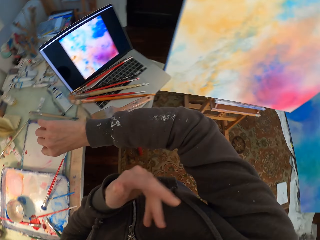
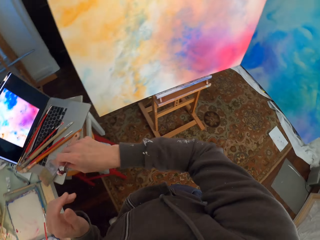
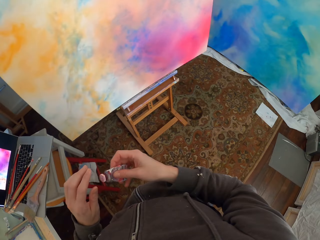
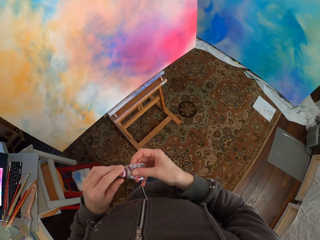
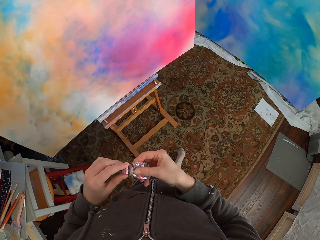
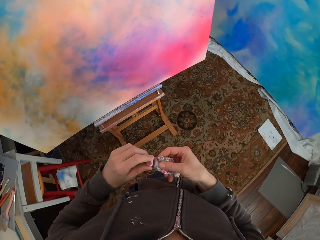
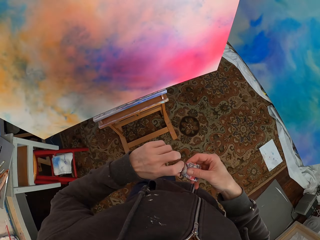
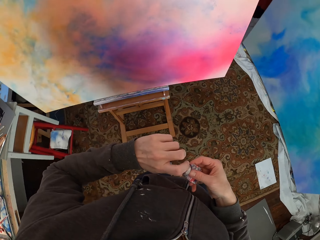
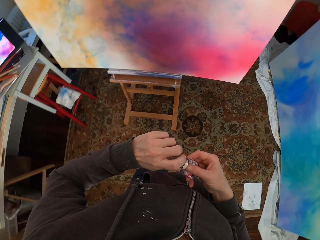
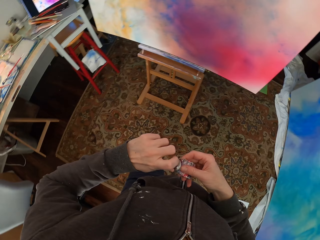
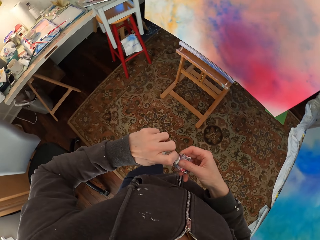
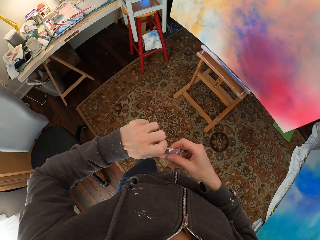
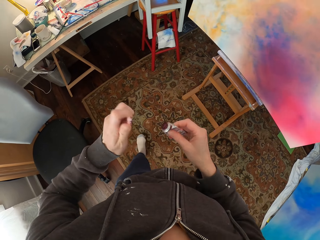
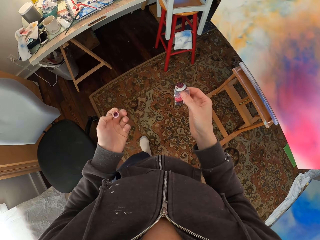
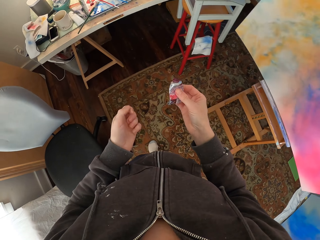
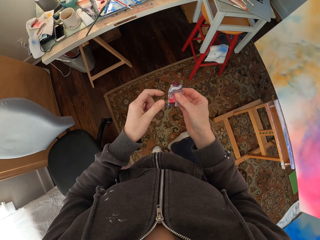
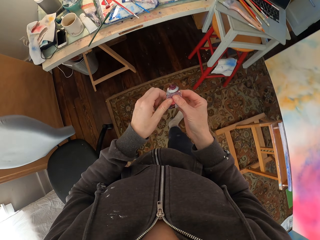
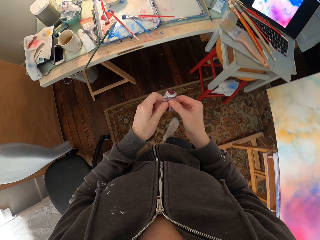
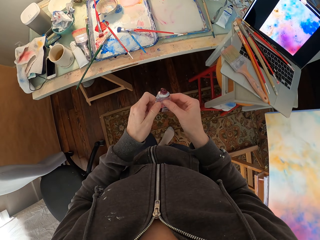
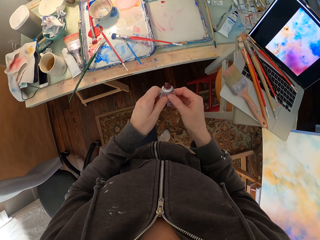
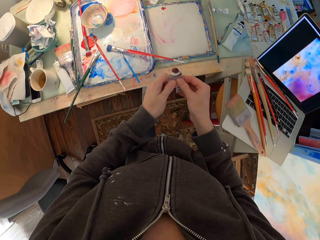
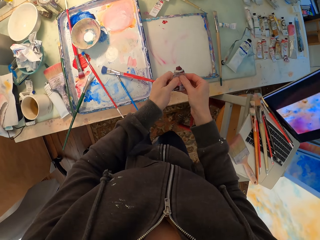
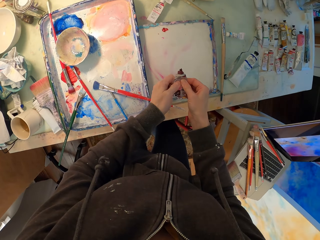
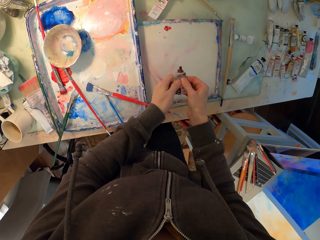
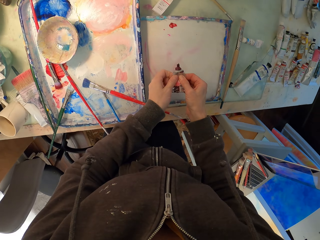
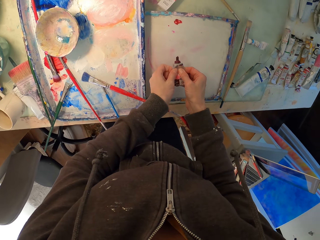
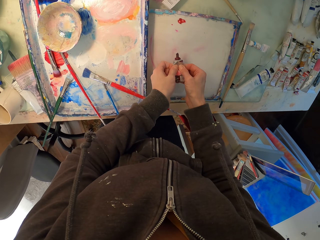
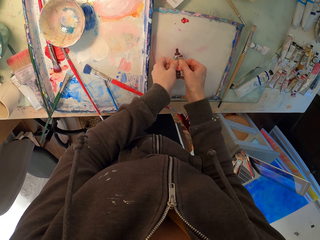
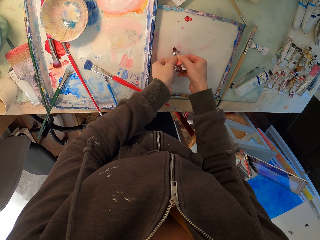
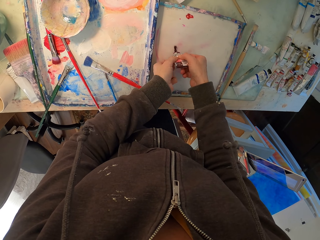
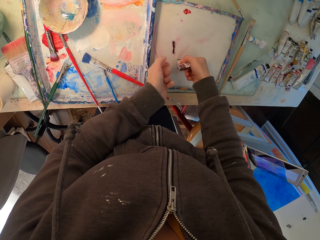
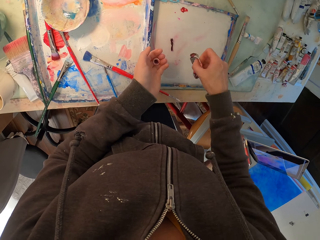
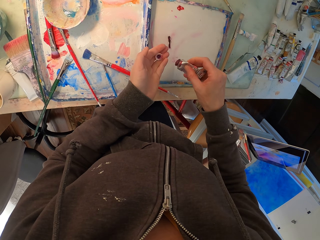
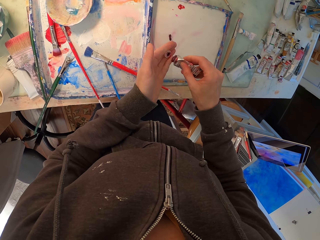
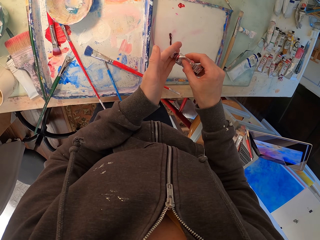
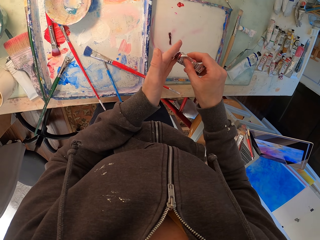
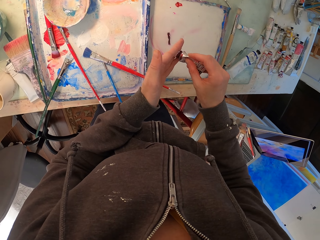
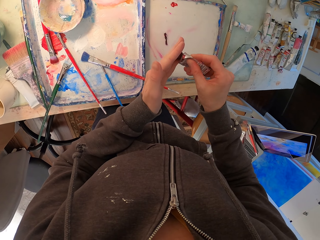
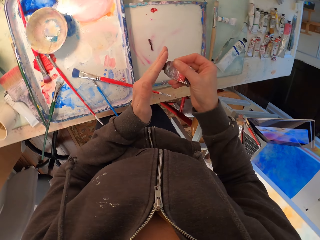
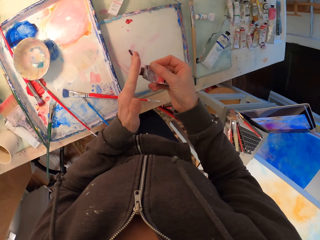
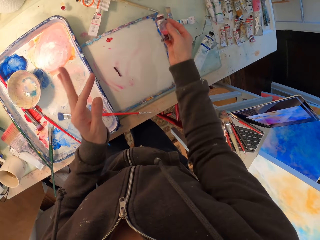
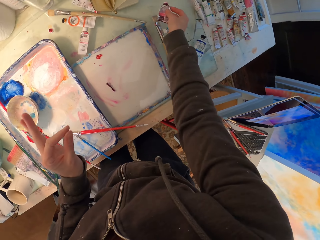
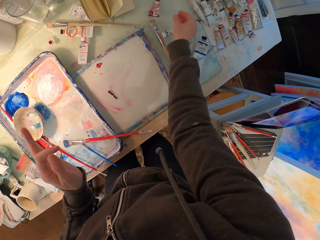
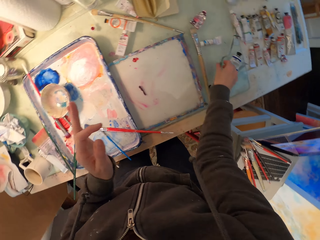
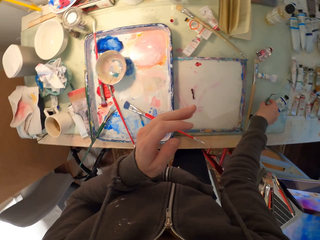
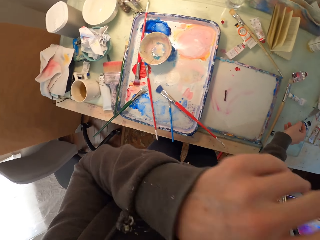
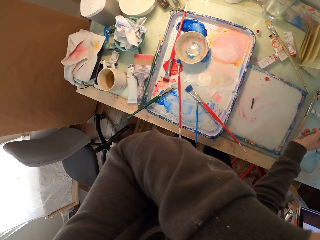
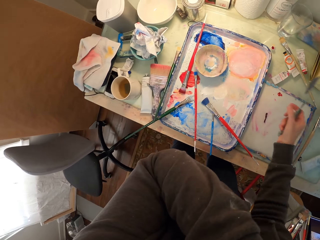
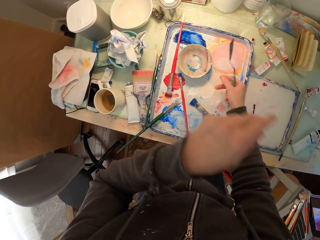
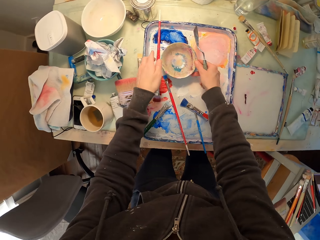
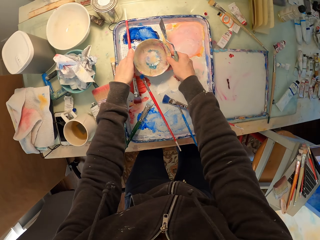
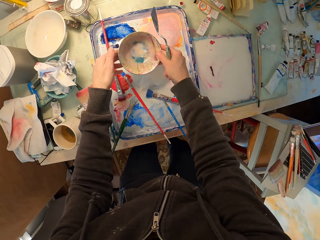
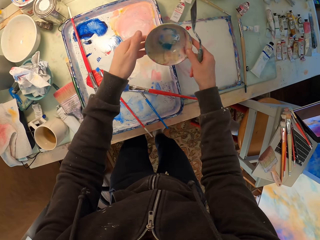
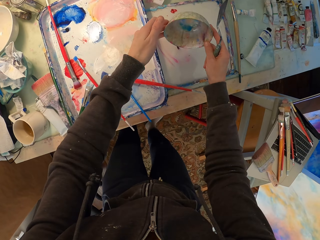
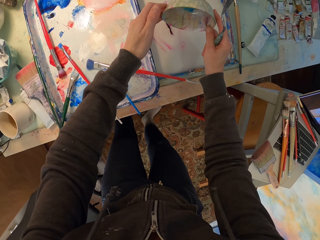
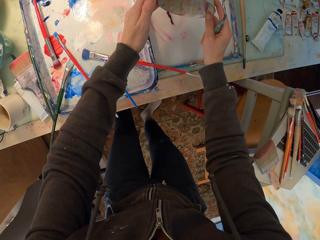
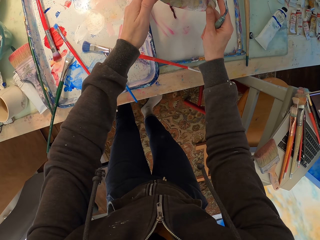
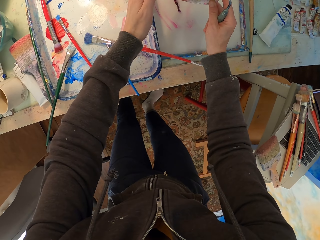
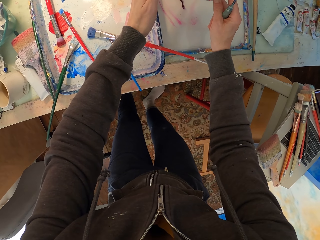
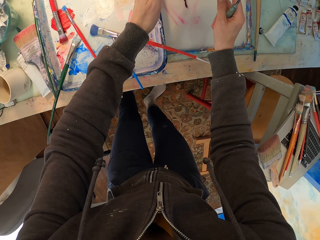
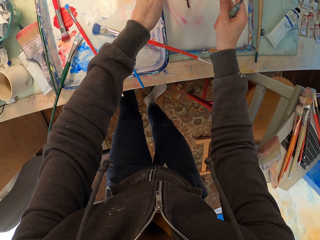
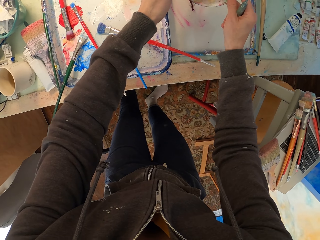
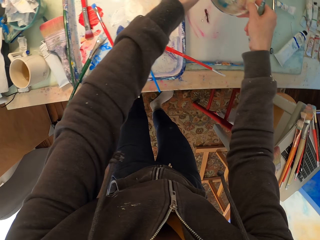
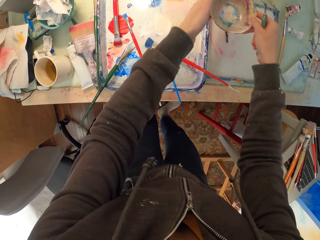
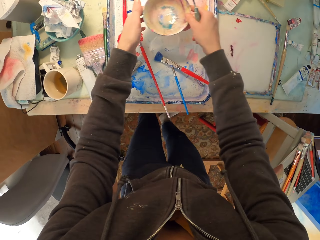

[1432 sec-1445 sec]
The camera wearer wipes her cloth. She moves in the room. She opens the tube. She squeezes the tube on the tray. She puts something on a board. She closes the tube. She puts the tube on the table. She touches her eye. She takes a spatula. She picks a bowl. She pours liquid from the bowl. She puts something on the board.

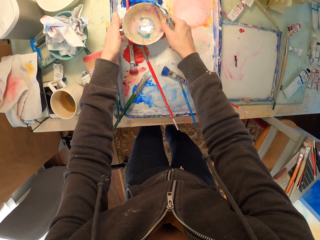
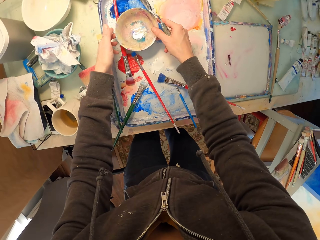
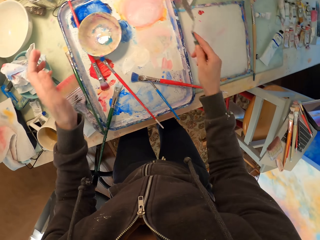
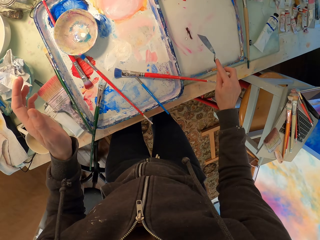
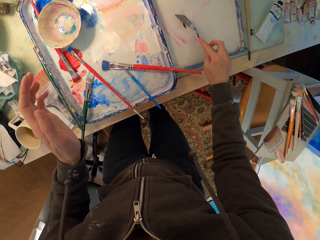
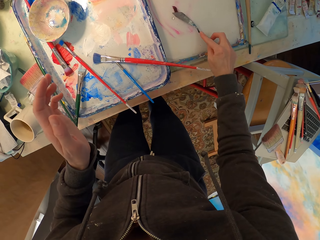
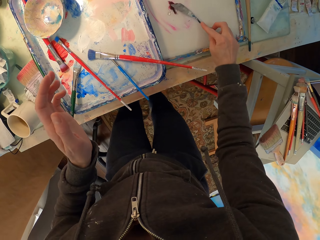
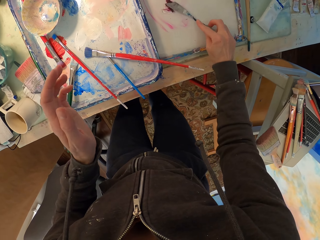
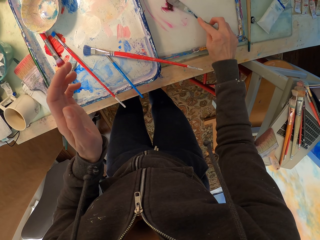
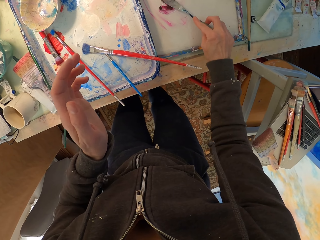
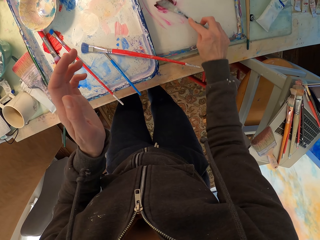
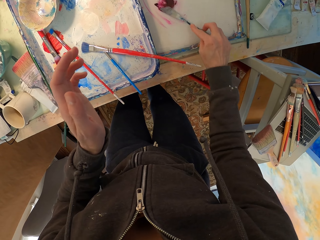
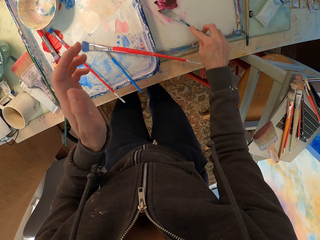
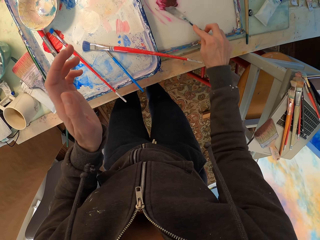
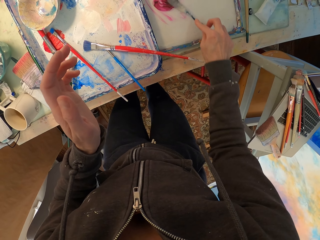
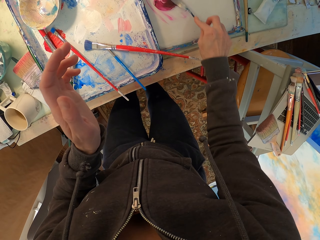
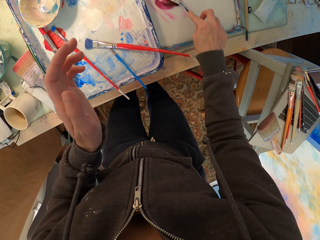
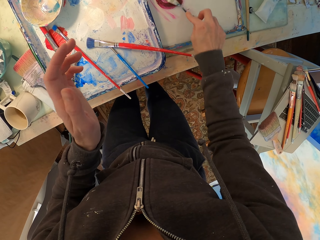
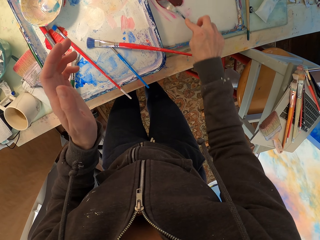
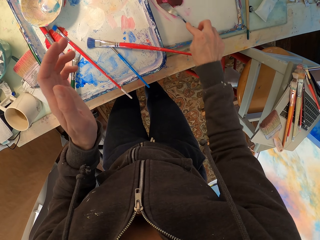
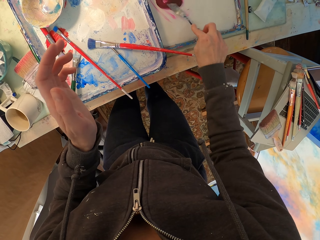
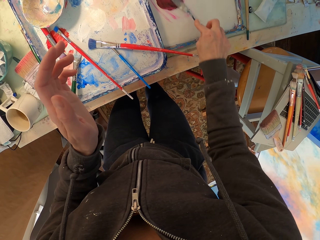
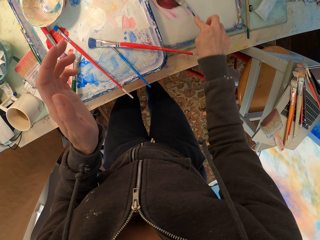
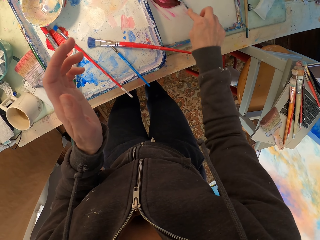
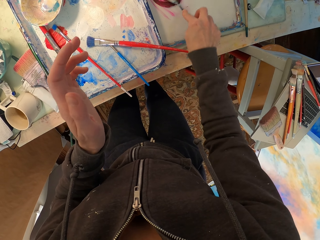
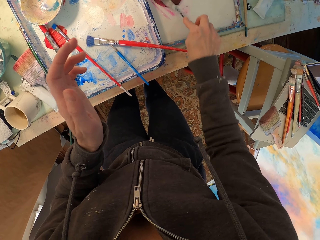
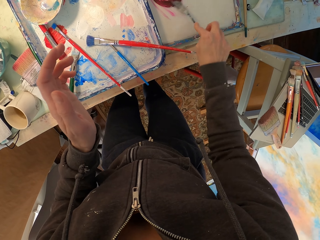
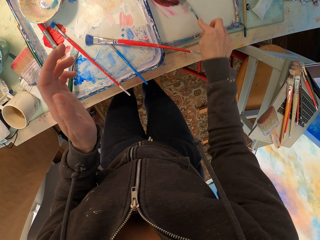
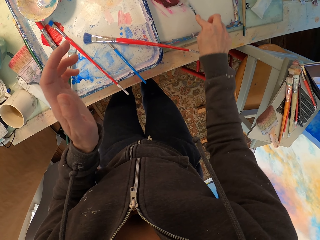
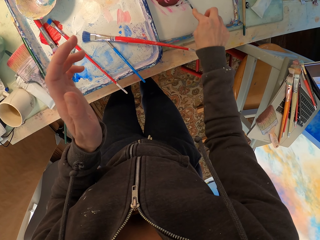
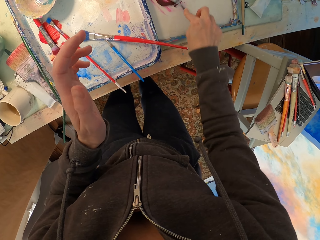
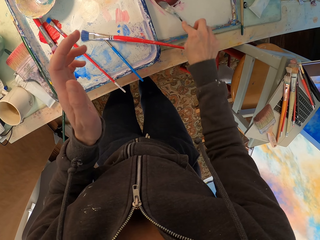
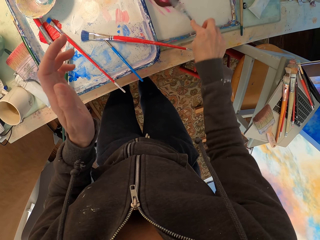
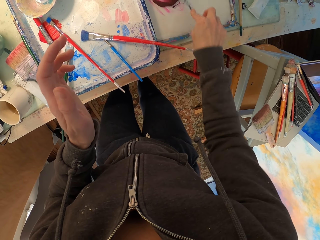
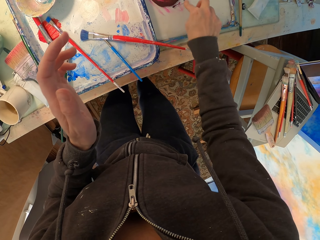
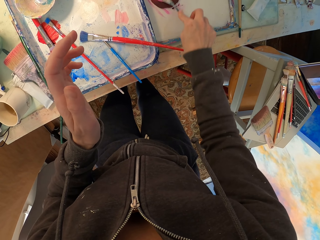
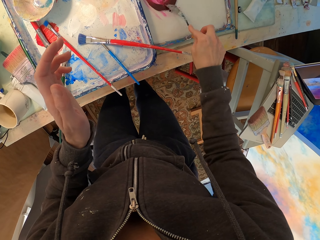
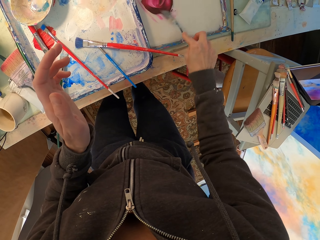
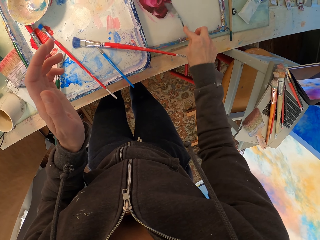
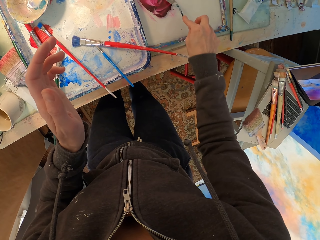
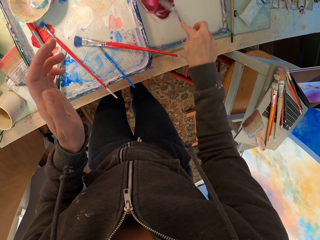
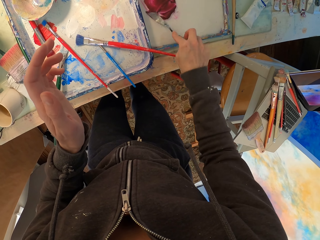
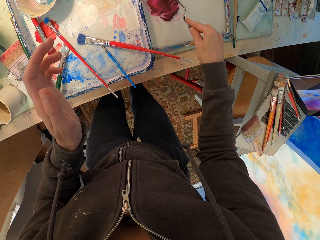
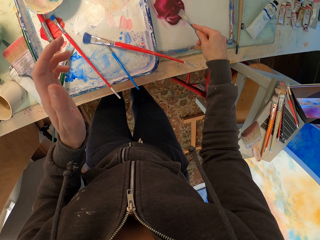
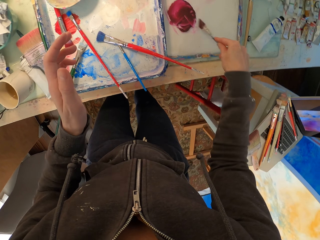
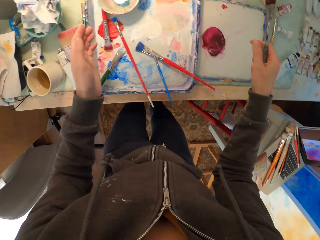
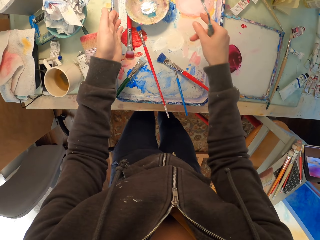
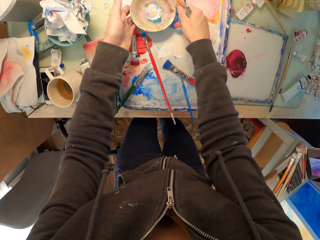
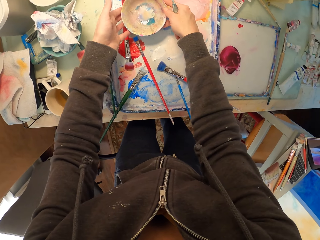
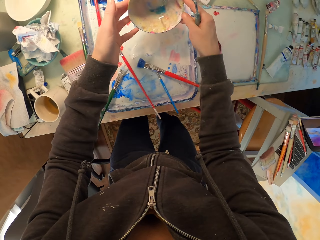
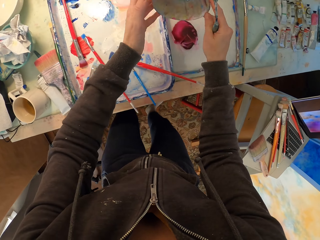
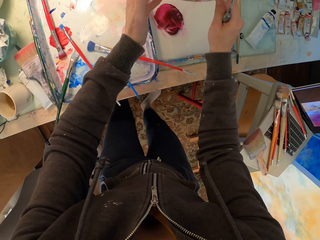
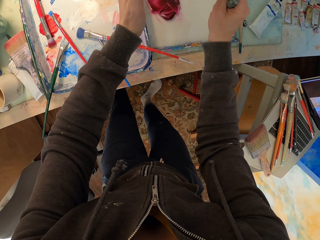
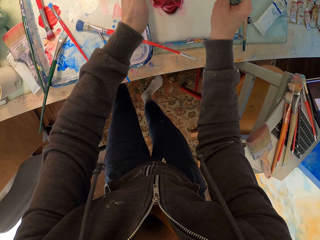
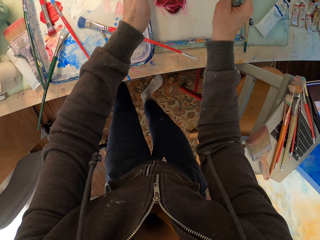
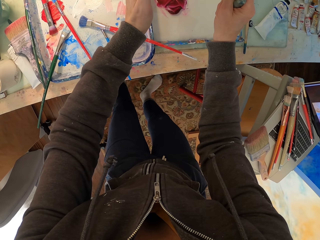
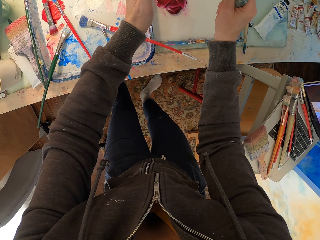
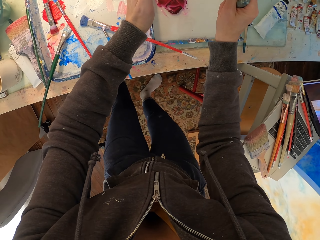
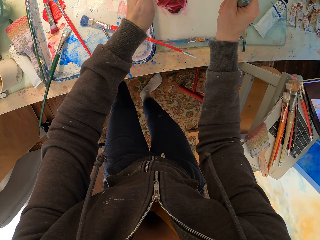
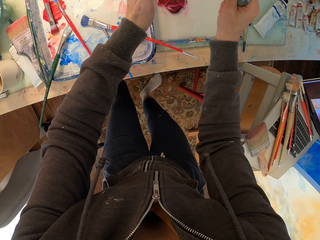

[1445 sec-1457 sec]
The camera wearer puts the bowl on the table. They rub the paste with the spatula. They mix the paint. They take the bowl. They pour liquid from the bowl. They put something on the board.
